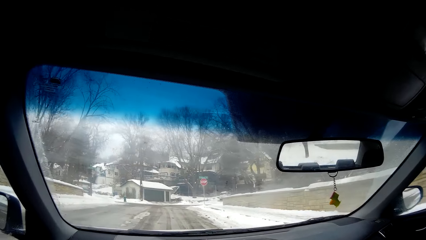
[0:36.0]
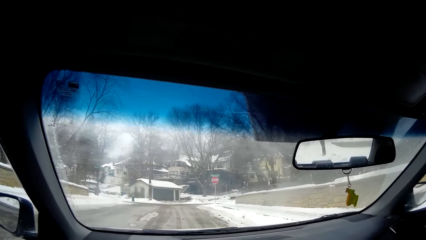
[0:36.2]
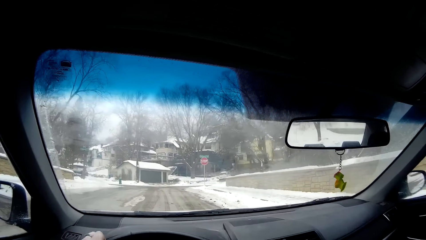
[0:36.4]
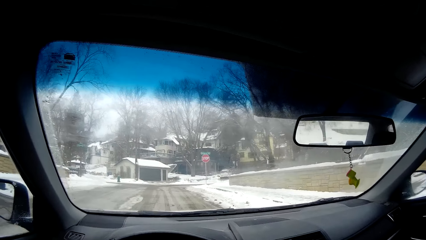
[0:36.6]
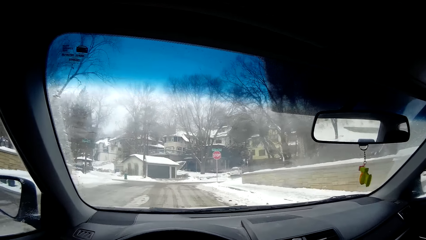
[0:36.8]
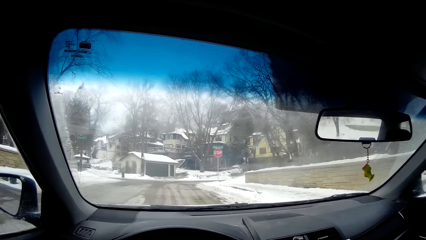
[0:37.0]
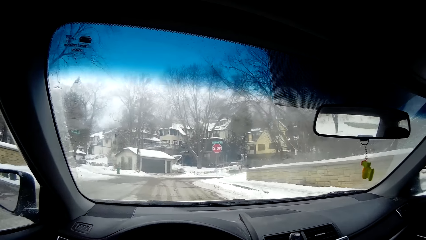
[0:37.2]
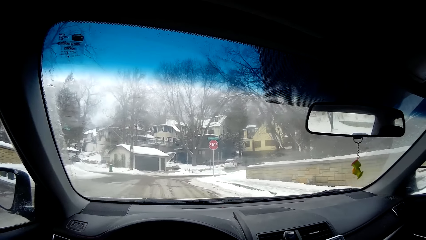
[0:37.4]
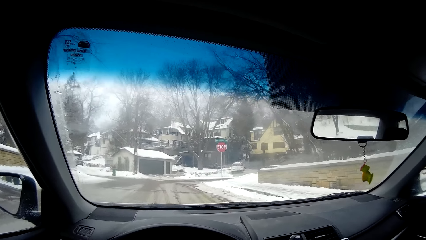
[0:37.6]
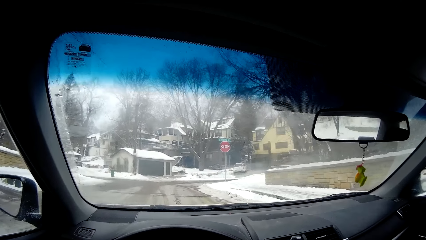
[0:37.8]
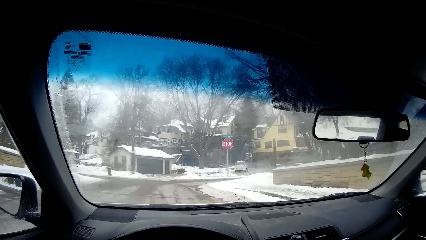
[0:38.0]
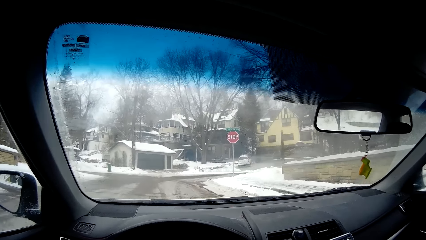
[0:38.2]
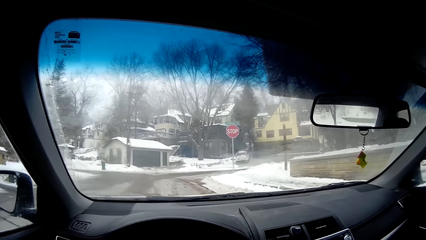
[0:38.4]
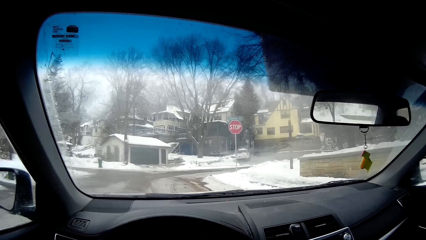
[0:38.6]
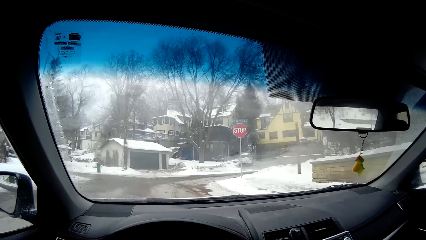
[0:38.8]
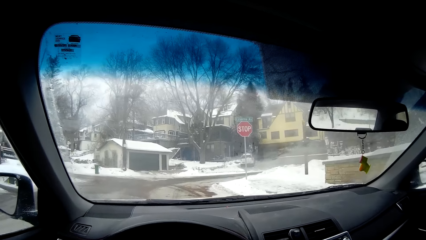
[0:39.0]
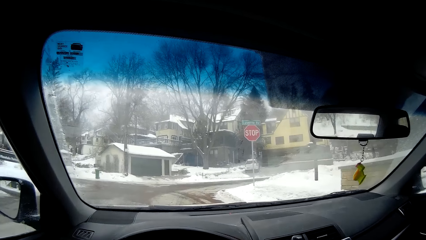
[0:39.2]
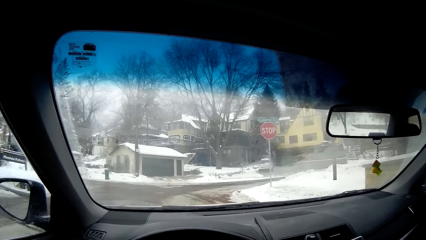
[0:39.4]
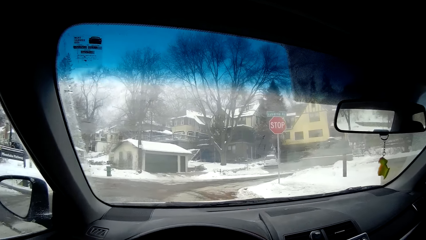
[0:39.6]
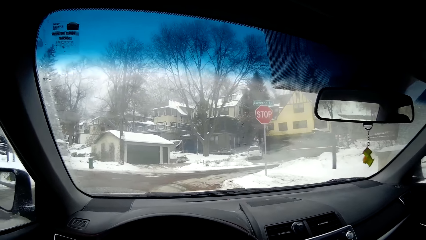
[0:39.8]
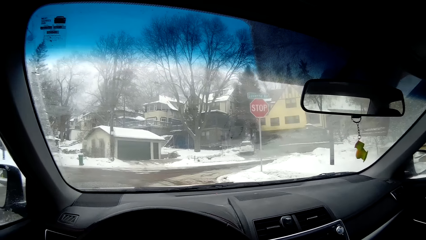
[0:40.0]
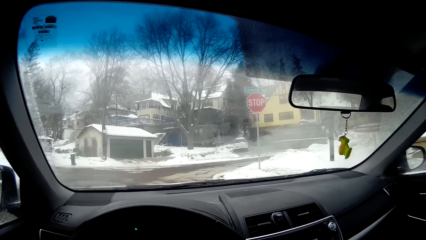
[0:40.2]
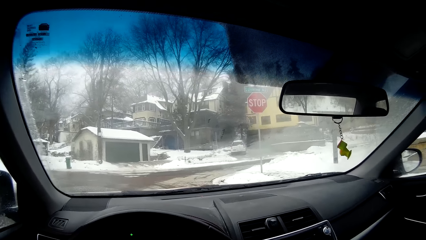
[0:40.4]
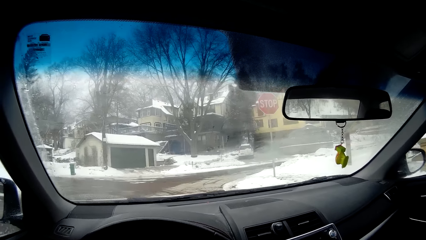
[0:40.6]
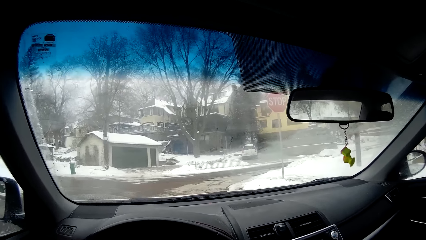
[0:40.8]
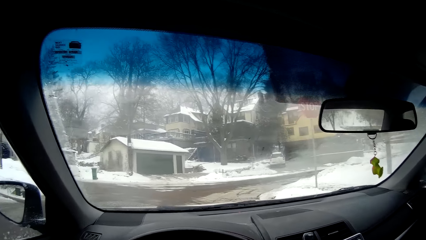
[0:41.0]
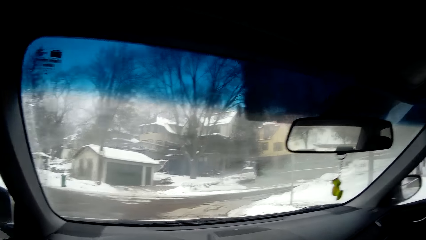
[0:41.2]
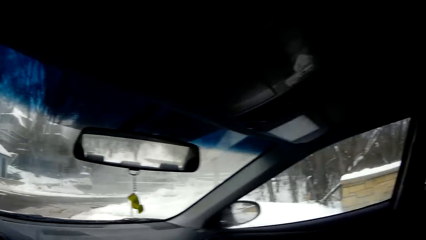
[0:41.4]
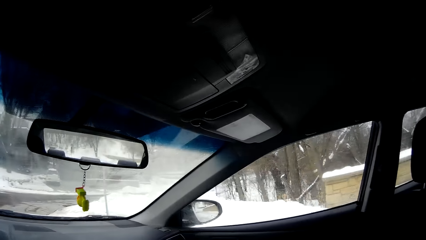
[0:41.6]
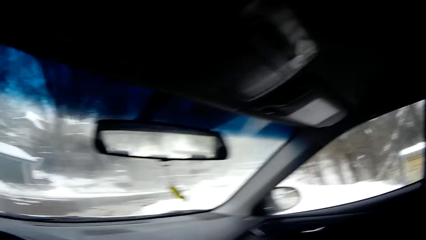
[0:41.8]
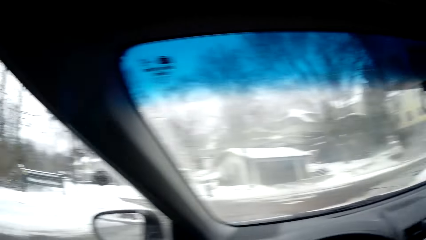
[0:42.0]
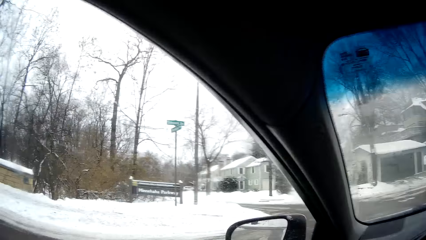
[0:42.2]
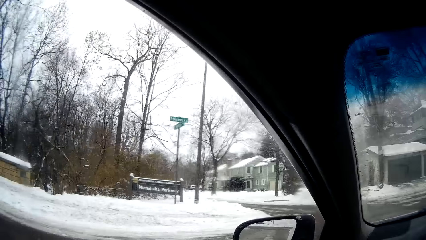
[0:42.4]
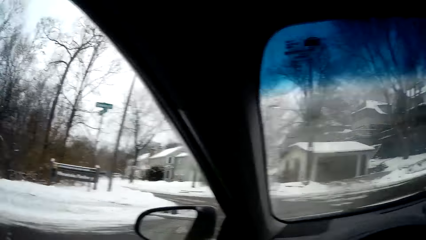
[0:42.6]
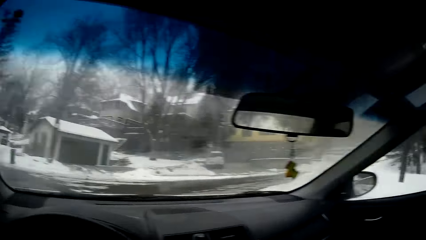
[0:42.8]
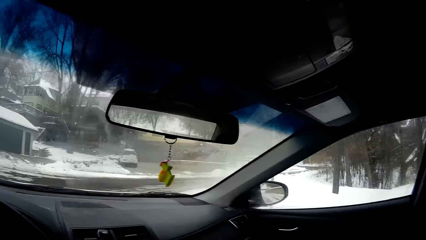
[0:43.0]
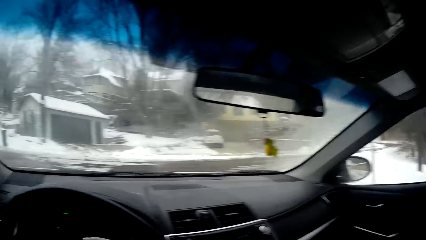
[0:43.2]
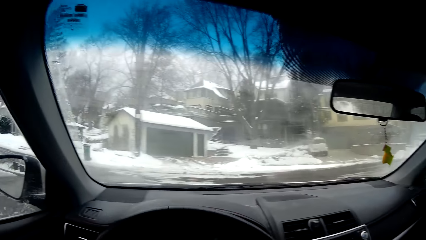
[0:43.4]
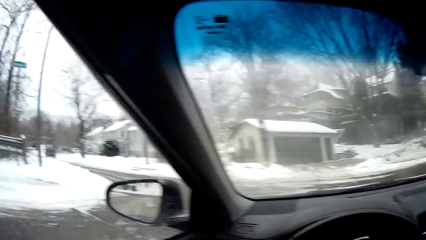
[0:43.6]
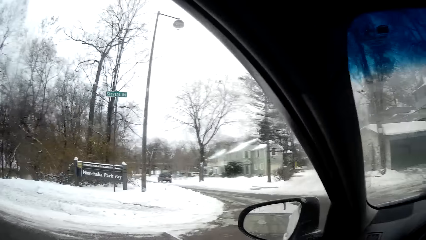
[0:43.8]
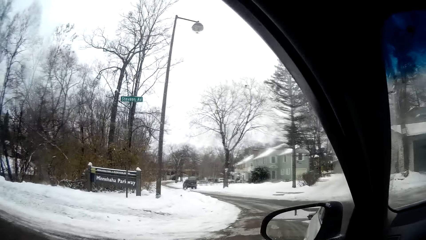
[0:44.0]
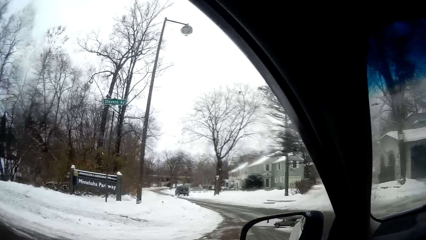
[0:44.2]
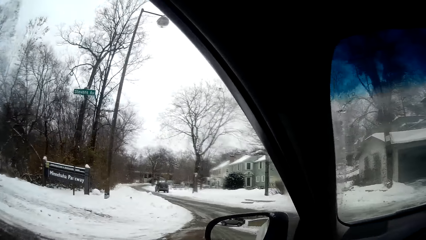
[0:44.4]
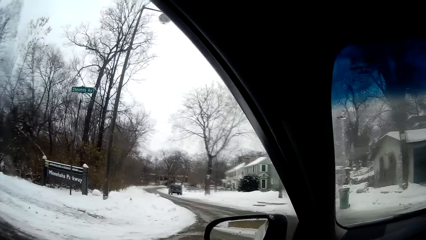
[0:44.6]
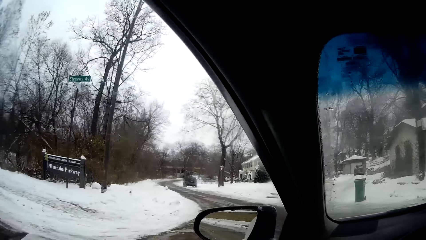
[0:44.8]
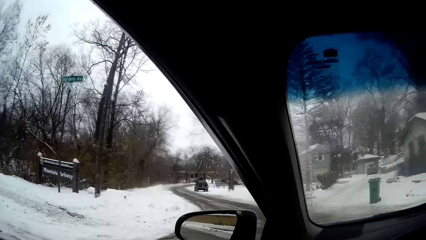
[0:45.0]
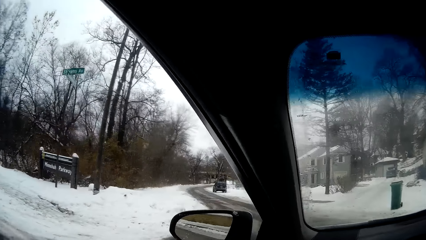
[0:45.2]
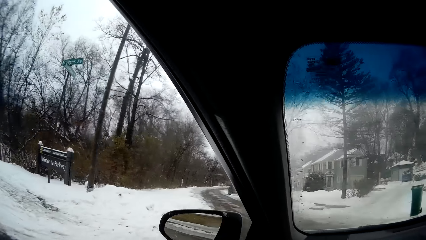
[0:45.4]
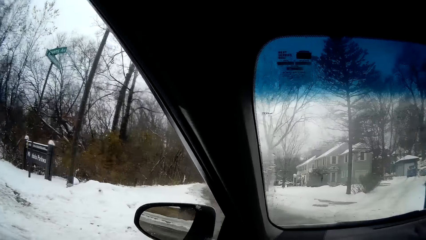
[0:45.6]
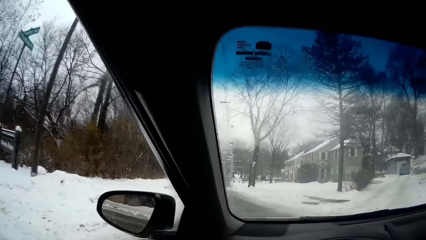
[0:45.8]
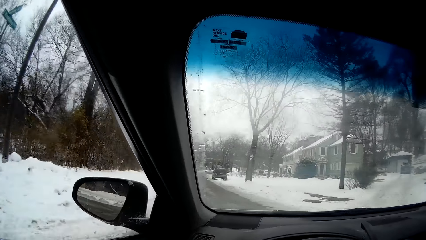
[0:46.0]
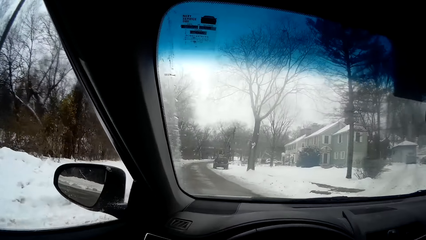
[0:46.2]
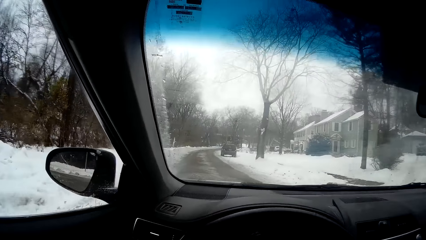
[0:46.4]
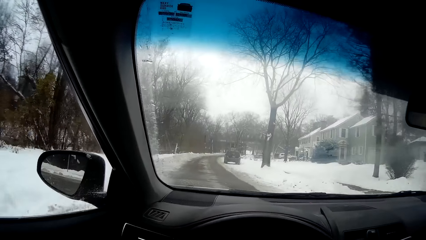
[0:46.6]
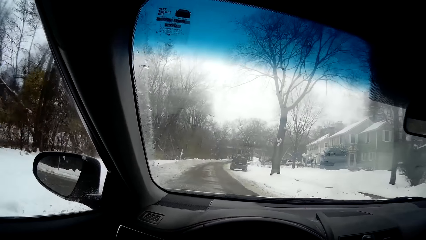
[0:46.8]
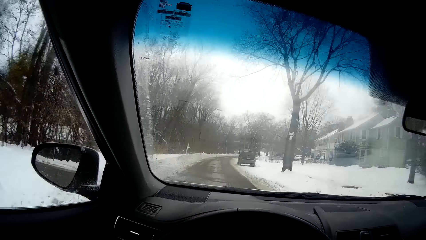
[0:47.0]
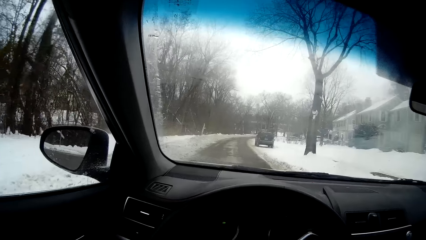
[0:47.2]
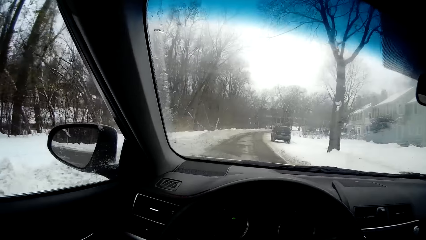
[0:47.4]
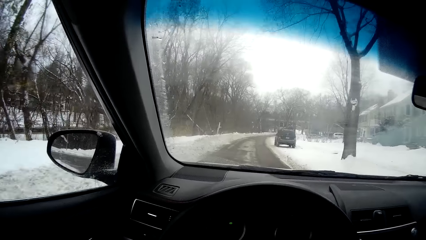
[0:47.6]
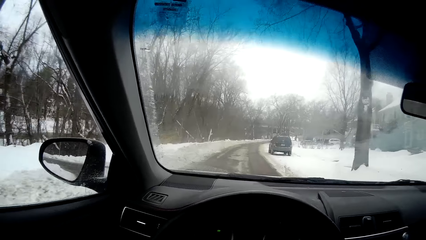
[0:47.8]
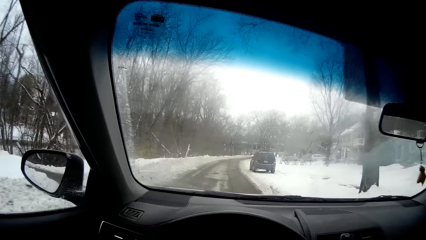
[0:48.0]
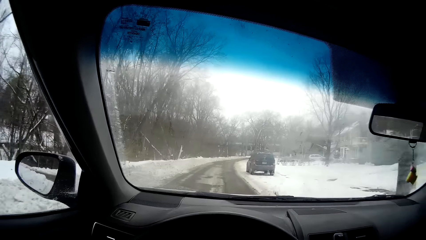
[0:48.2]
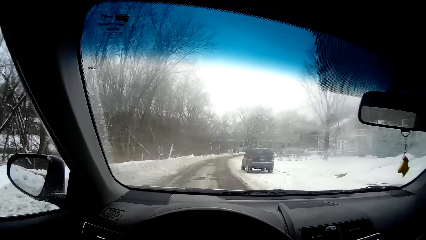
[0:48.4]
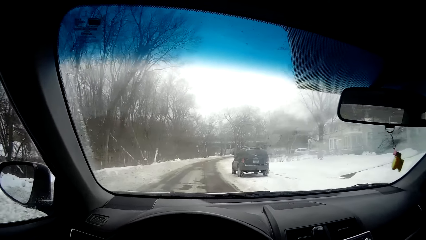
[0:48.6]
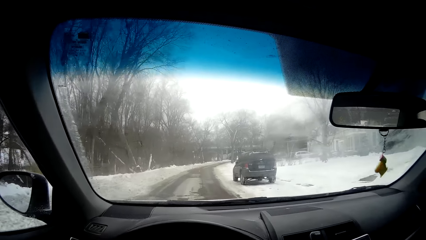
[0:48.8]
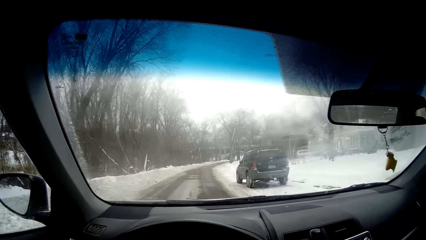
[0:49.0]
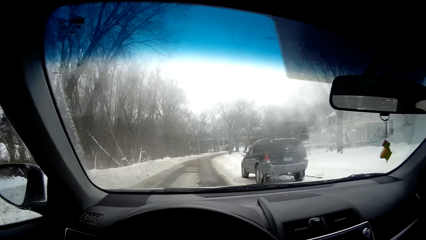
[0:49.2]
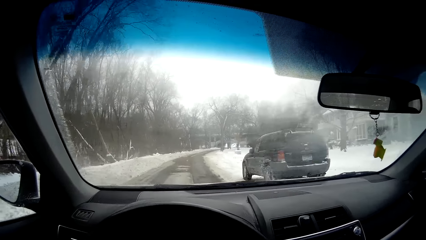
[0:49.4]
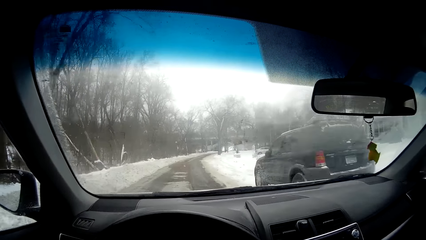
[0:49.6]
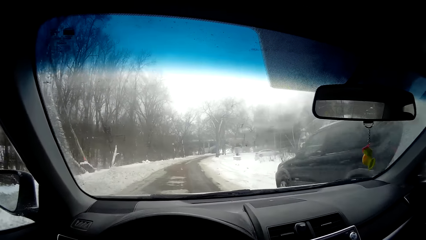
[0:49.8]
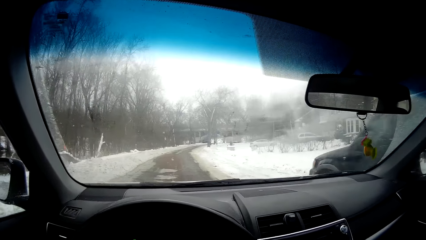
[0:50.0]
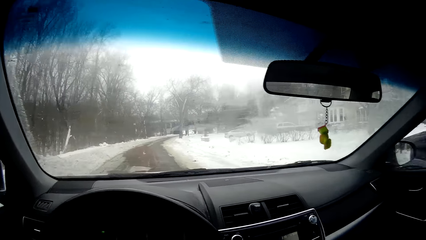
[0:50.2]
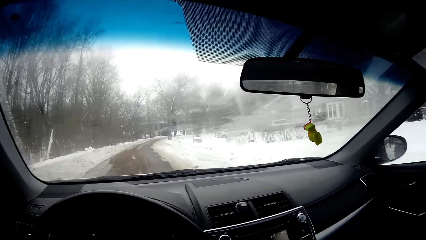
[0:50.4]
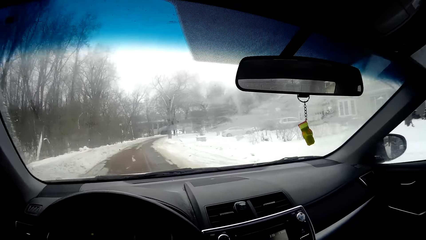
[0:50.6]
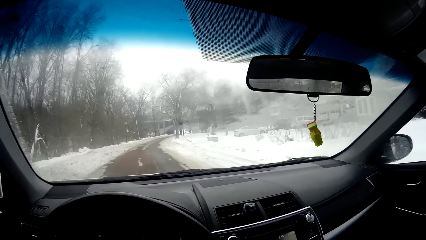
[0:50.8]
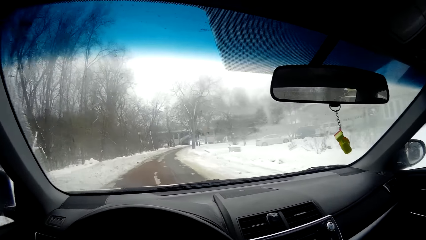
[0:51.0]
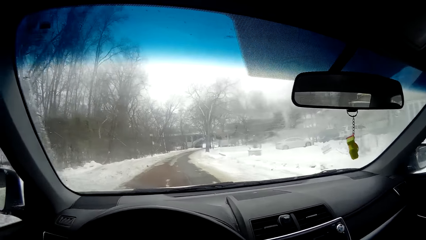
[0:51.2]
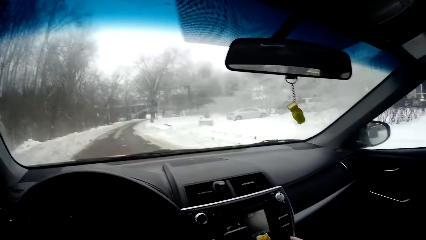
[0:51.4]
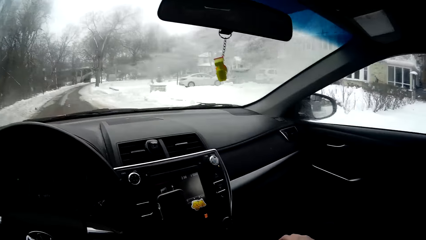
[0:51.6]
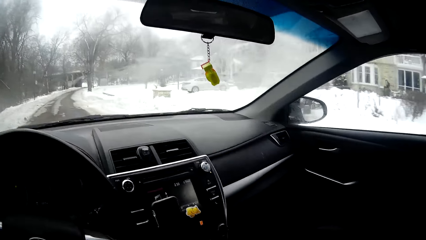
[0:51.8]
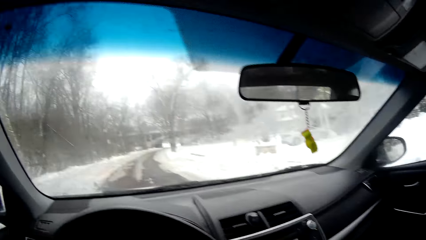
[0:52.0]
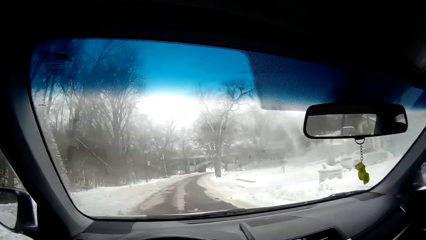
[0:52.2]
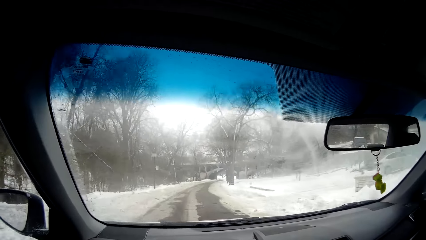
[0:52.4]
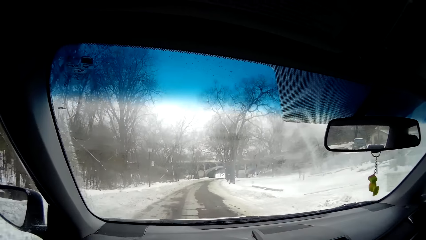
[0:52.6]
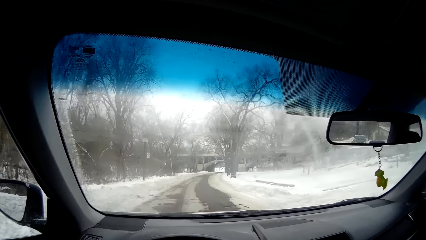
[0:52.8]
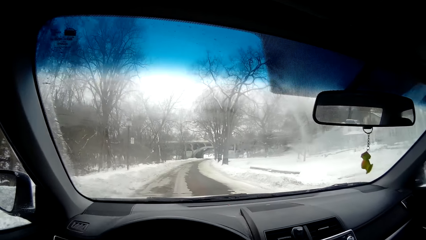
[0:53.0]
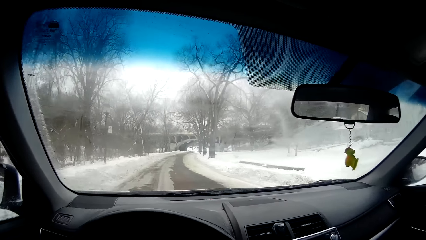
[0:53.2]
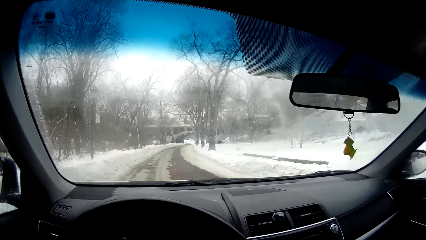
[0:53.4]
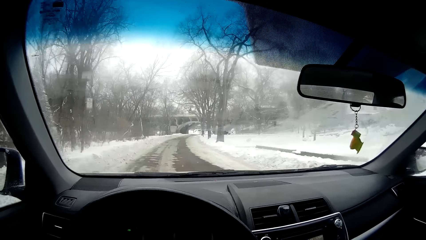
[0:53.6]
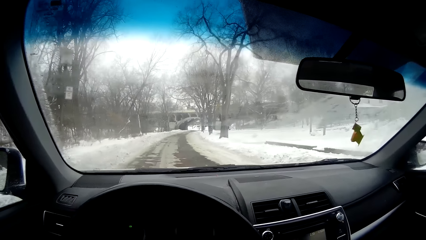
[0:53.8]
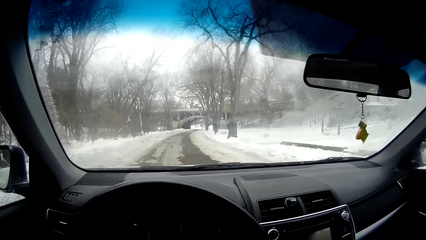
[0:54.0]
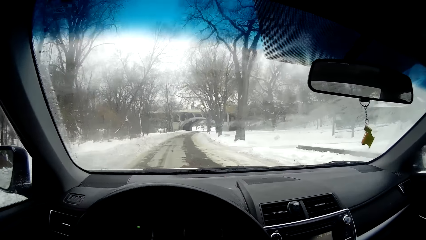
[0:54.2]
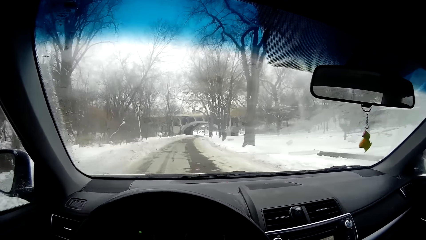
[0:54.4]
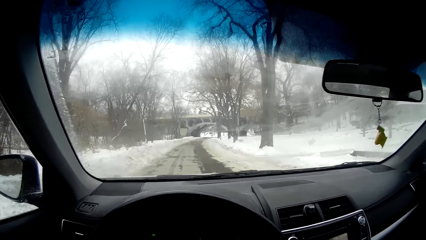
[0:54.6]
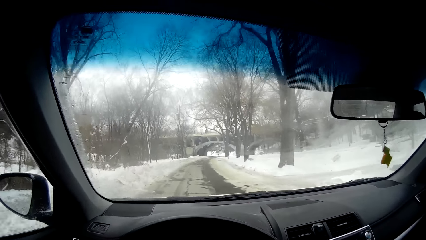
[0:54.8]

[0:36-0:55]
The camera wearer looks around. They turn left.
